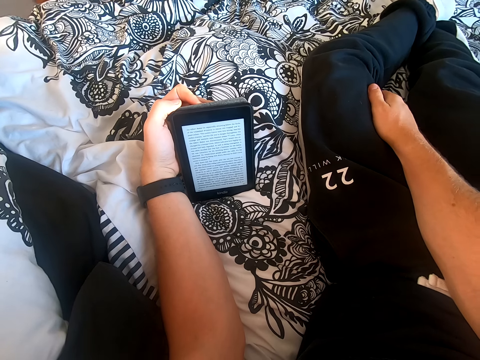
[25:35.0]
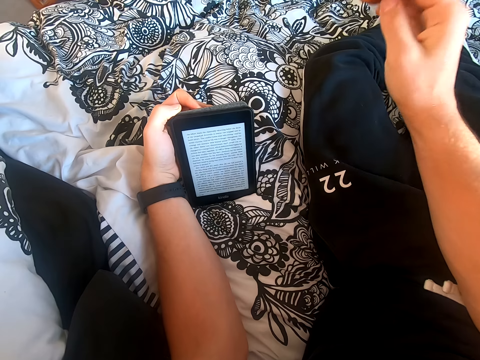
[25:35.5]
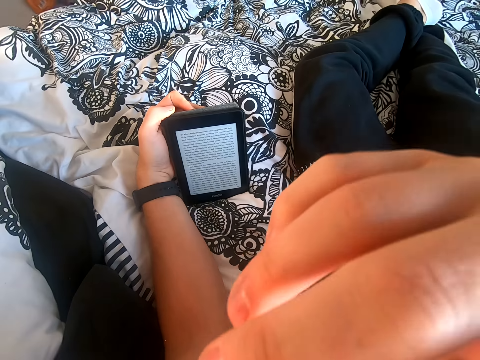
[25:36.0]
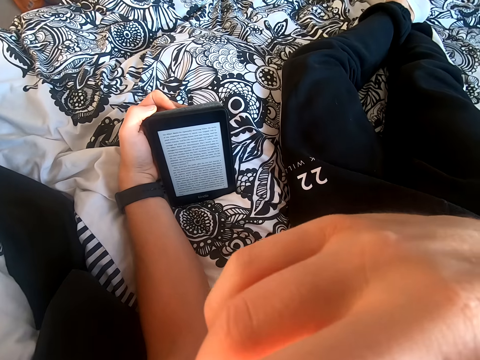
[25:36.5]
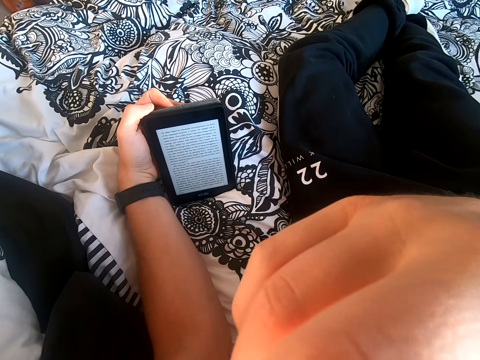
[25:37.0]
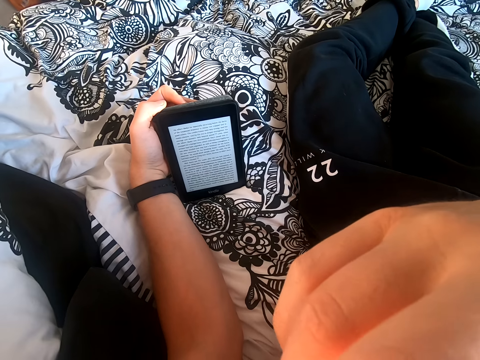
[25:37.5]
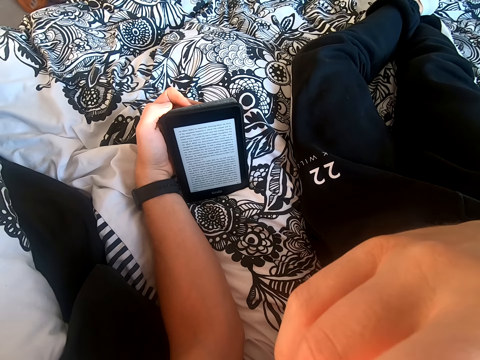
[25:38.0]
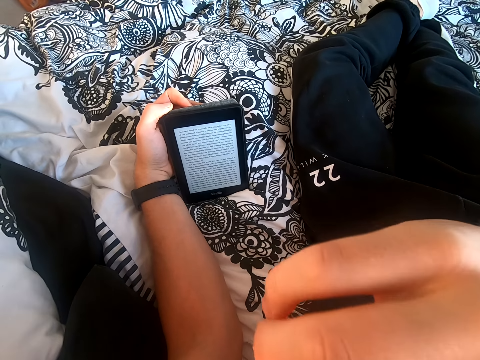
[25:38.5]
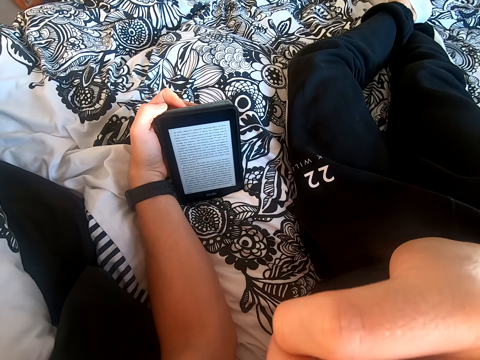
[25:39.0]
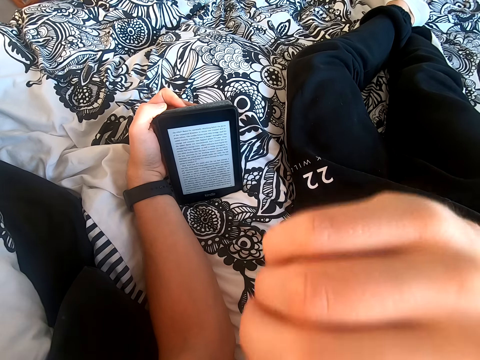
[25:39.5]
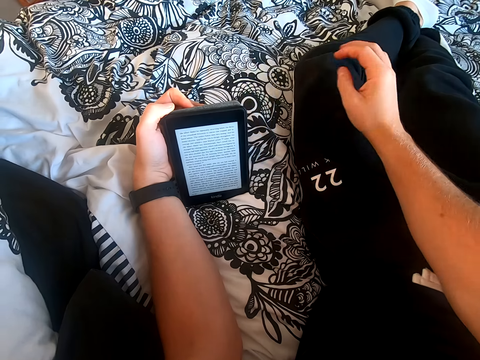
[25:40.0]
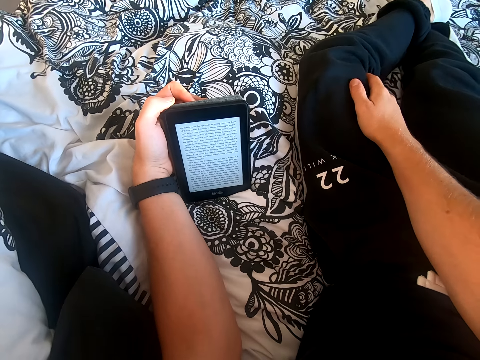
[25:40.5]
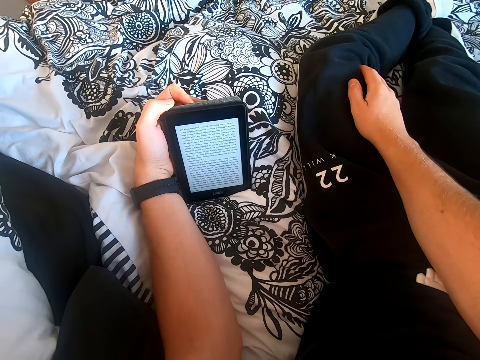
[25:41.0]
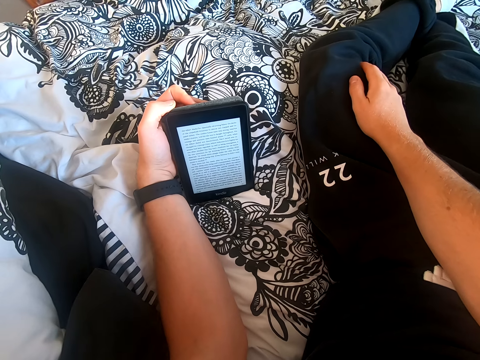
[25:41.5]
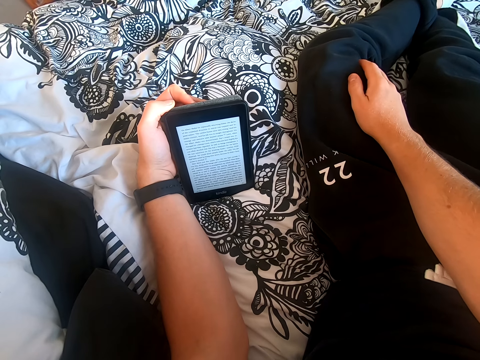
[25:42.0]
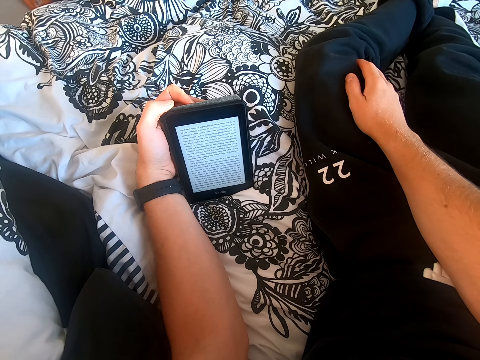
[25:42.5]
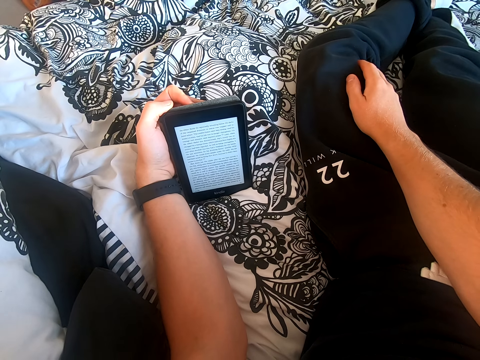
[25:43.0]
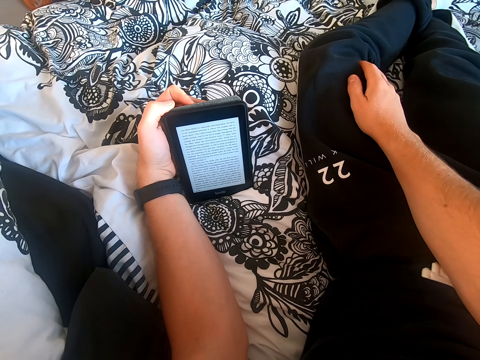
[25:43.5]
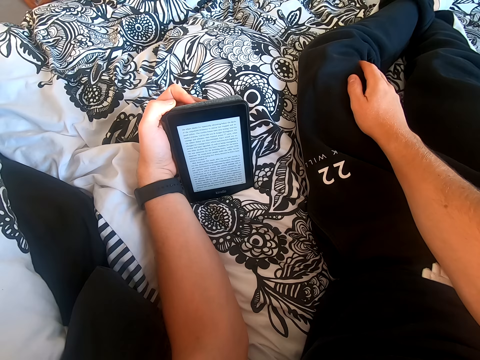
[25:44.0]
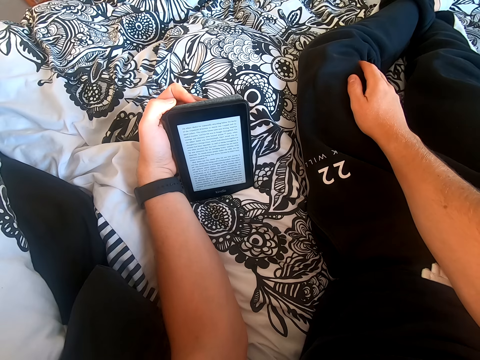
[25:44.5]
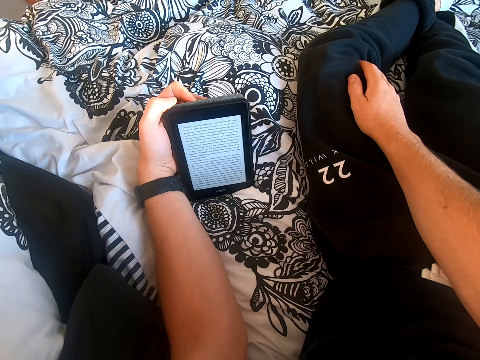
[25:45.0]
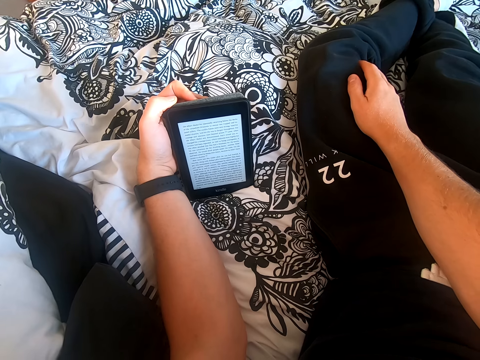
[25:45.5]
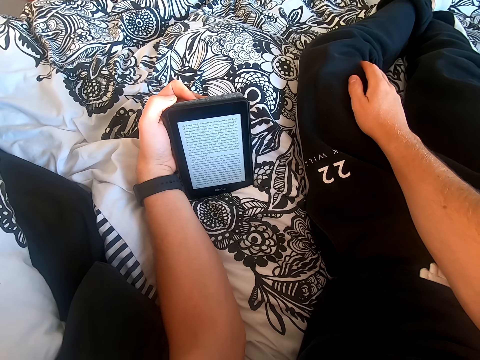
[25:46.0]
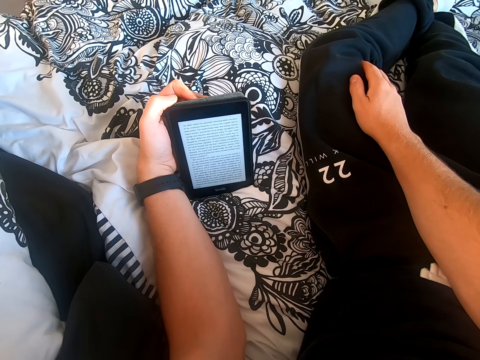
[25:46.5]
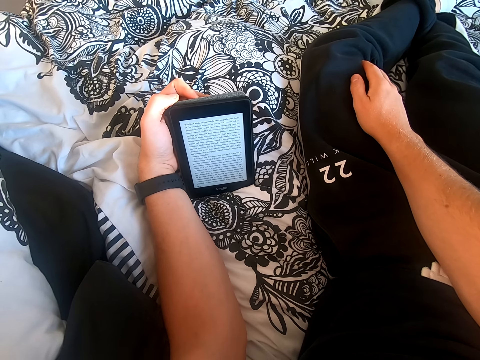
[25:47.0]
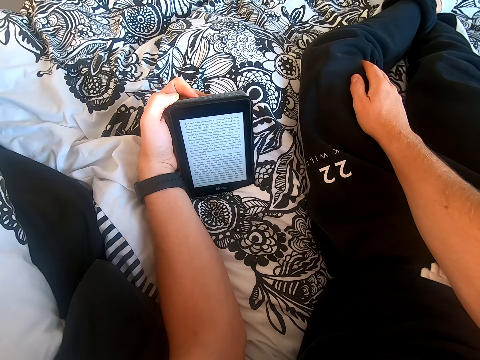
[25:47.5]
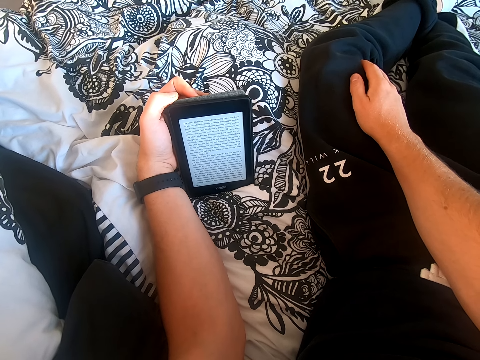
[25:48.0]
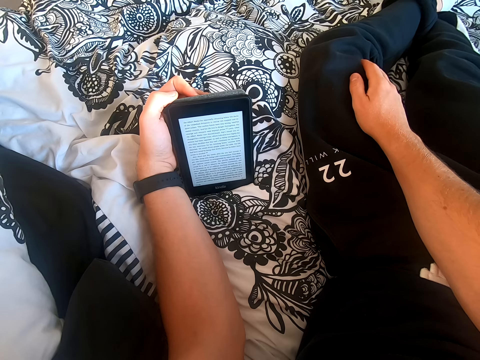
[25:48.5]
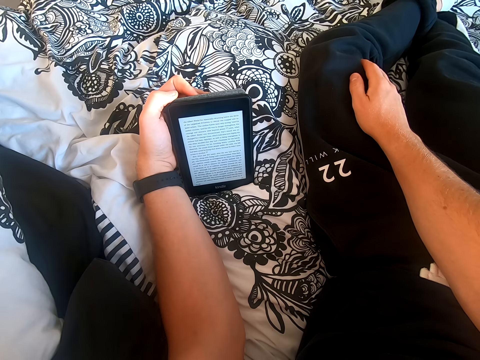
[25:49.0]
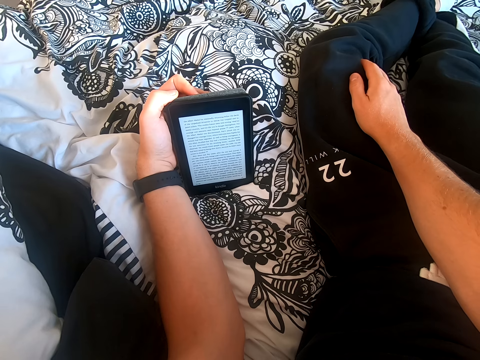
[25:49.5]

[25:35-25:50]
The camera wearer lifts his right hand and touches his face. He reads the book on the tablet. He places his right hand on the lap.

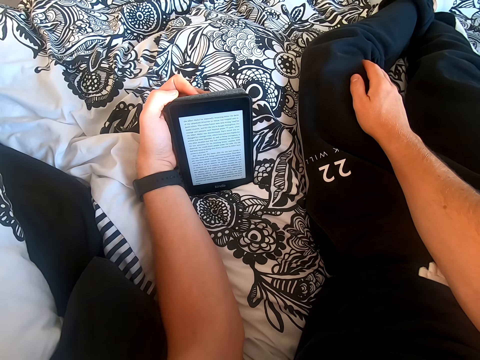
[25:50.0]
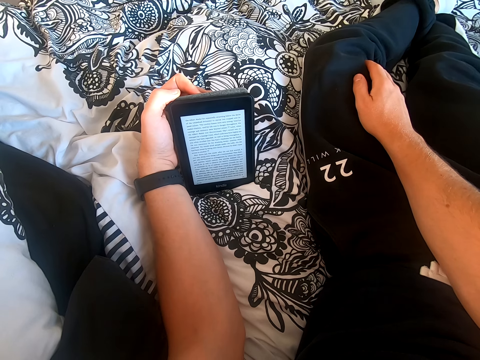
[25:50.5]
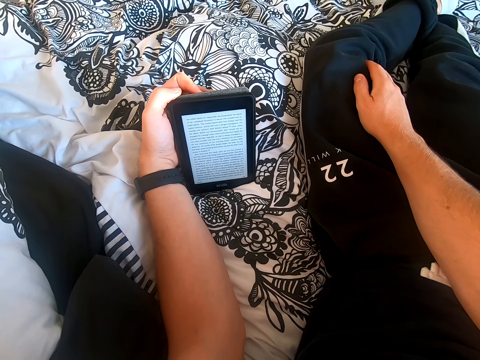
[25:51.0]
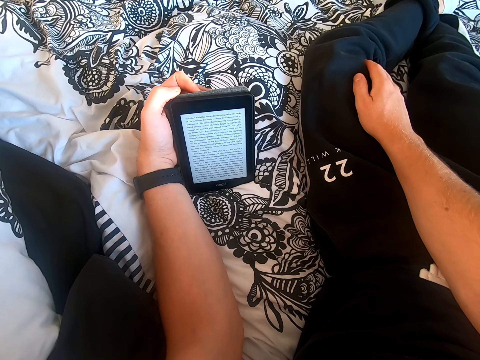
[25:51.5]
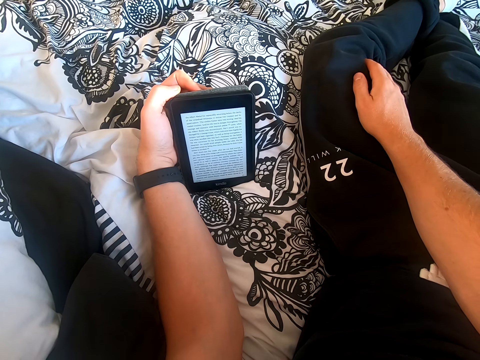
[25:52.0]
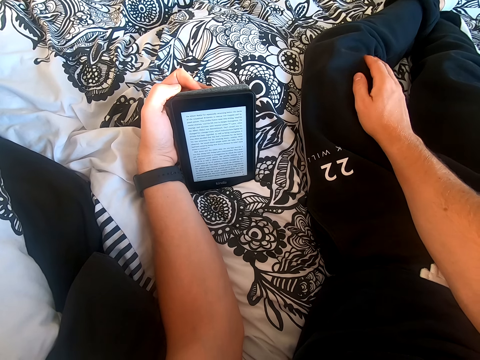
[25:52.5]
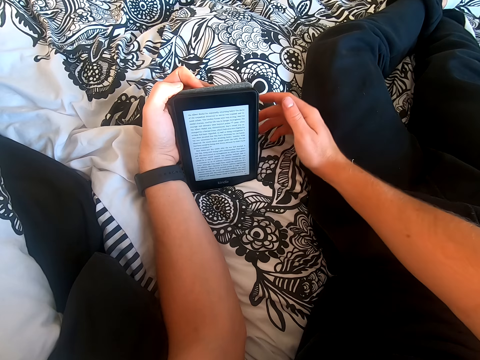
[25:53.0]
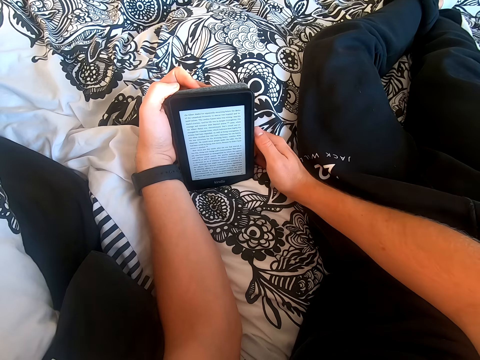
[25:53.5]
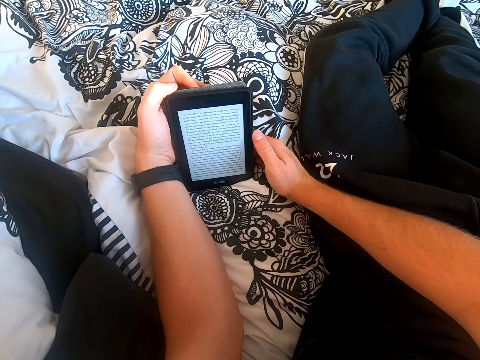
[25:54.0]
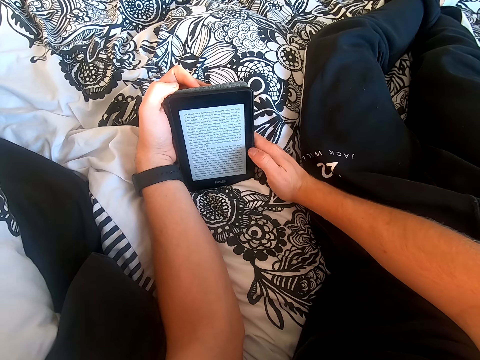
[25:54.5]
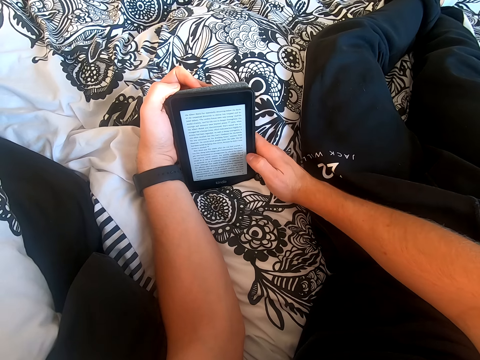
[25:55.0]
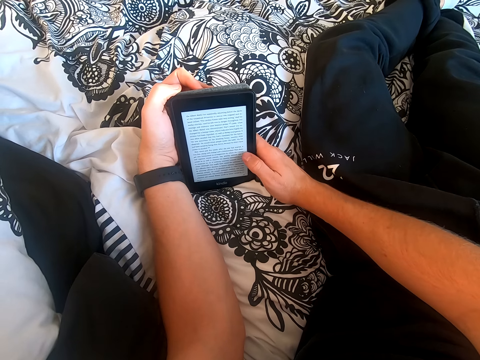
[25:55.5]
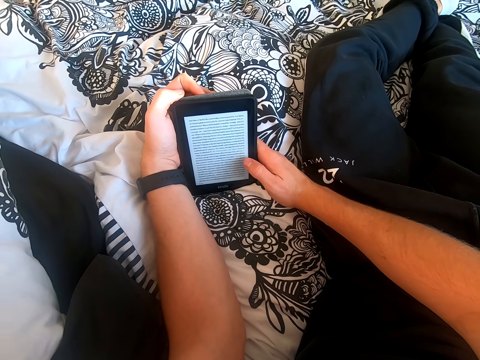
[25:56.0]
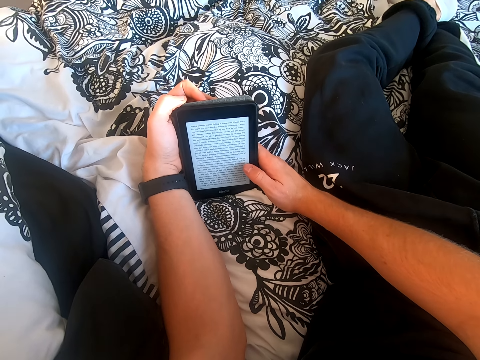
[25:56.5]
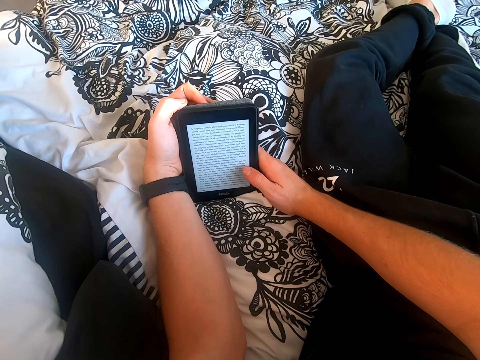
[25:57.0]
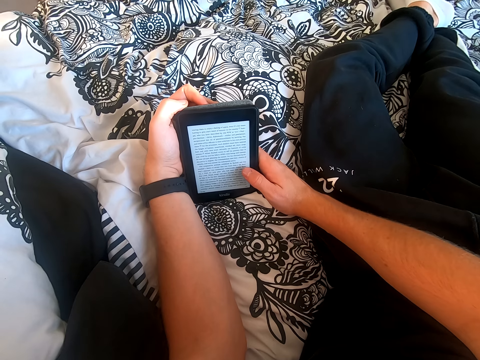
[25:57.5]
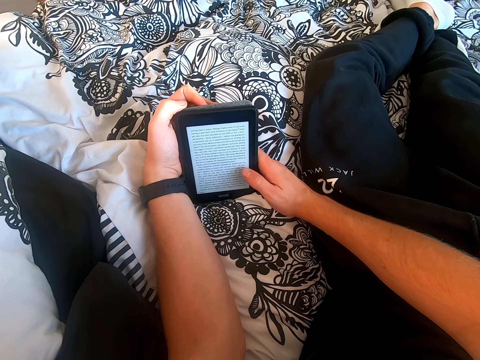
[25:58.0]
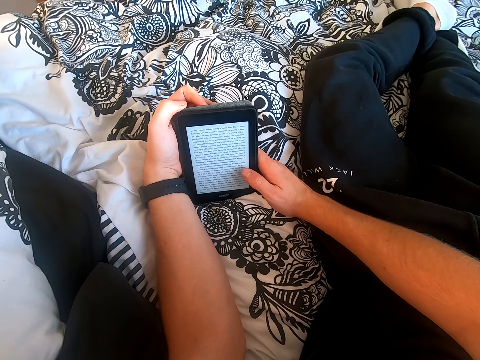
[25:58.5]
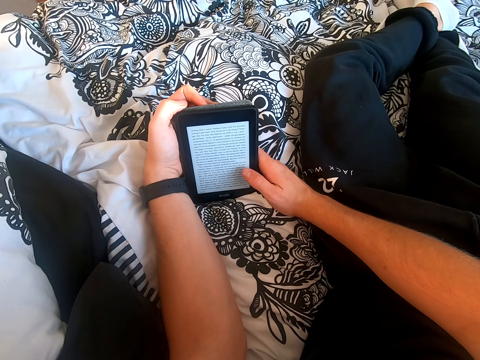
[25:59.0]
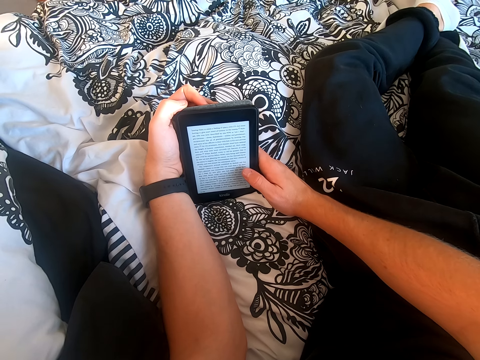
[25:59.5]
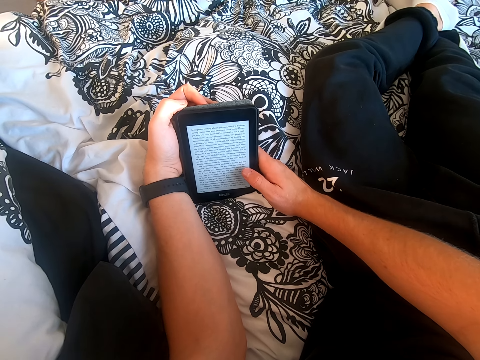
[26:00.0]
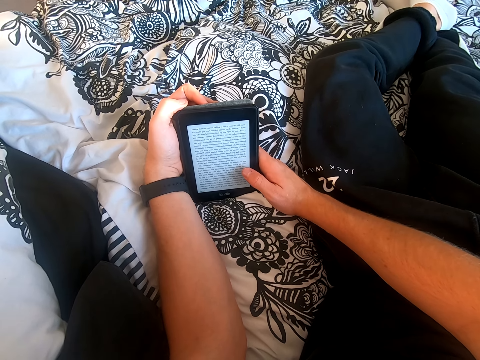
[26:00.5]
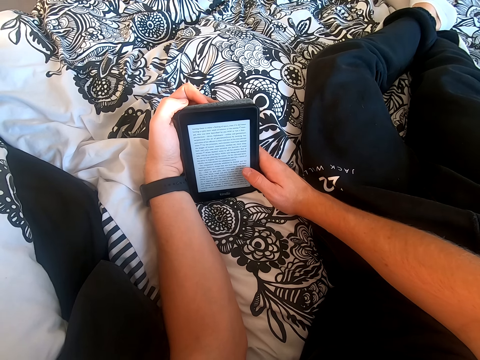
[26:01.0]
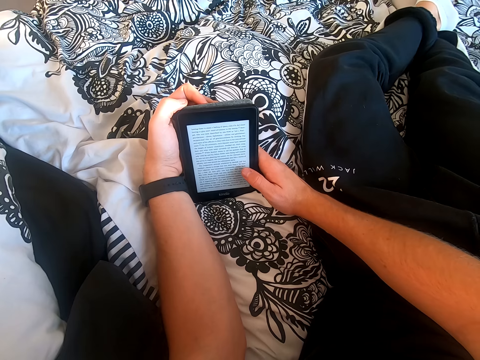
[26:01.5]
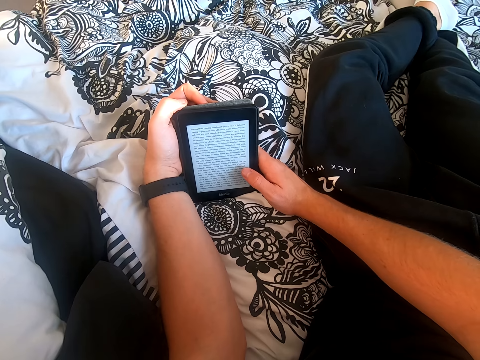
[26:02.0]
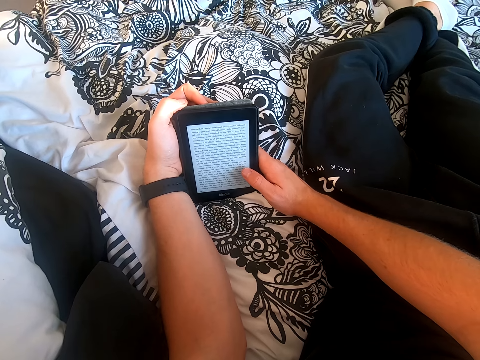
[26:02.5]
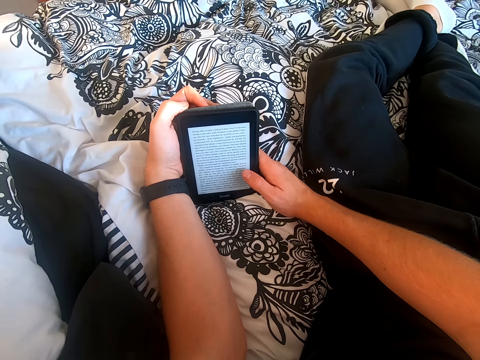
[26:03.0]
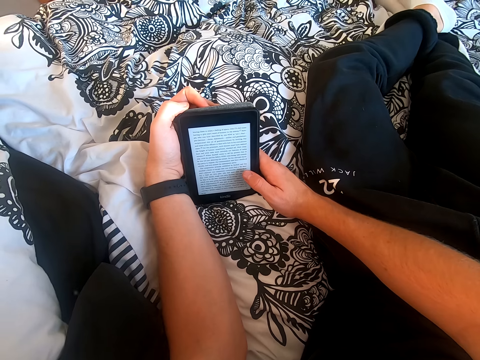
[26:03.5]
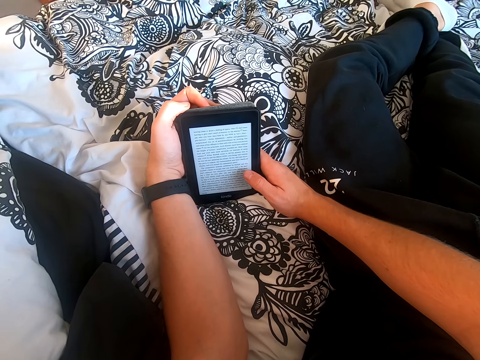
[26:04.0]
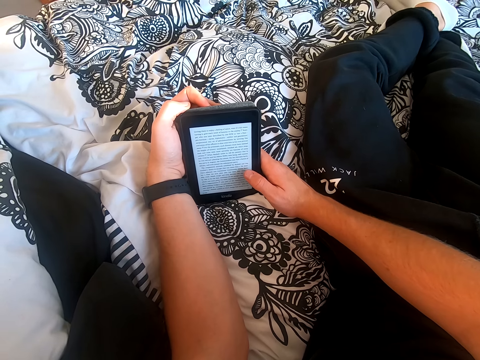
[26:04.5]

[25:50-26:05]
The camera wearer holds the tablet with his right hand. He scrolls through the tablet. He reads the book on the tablet.
